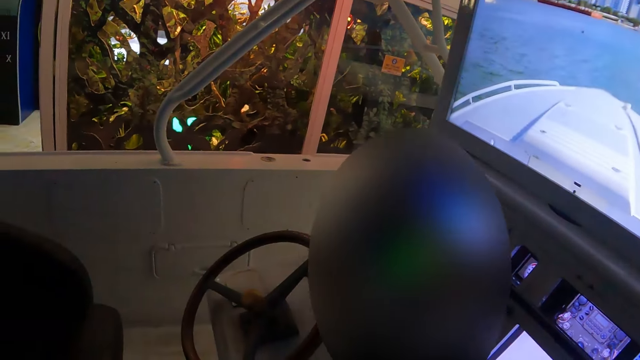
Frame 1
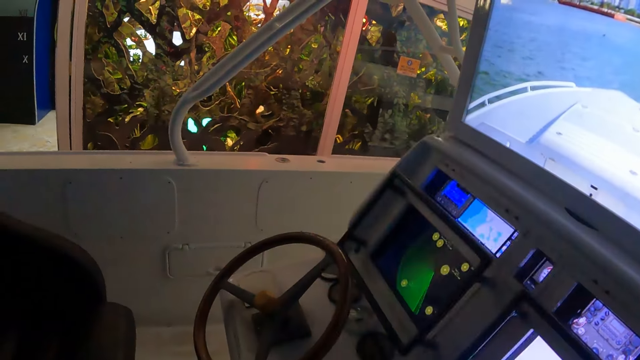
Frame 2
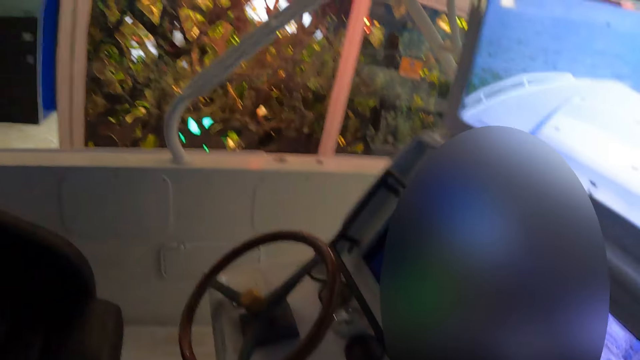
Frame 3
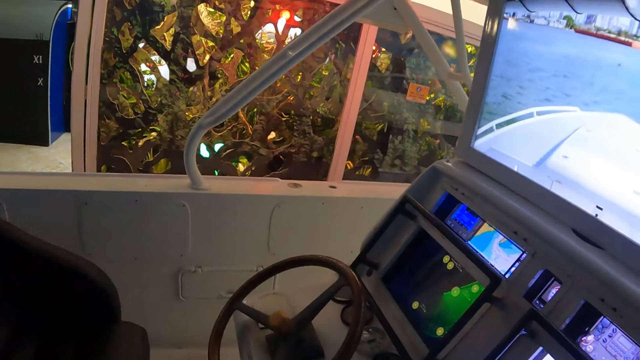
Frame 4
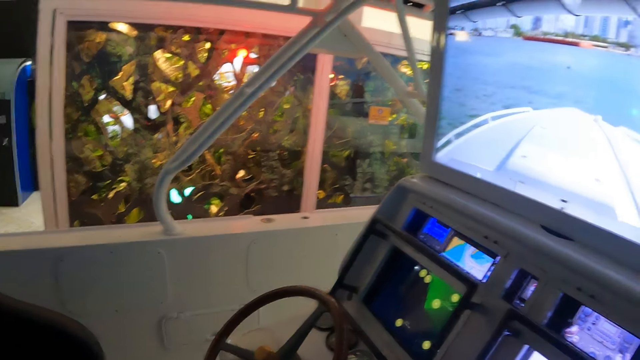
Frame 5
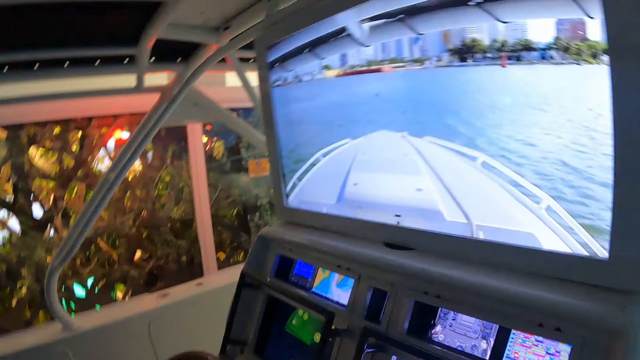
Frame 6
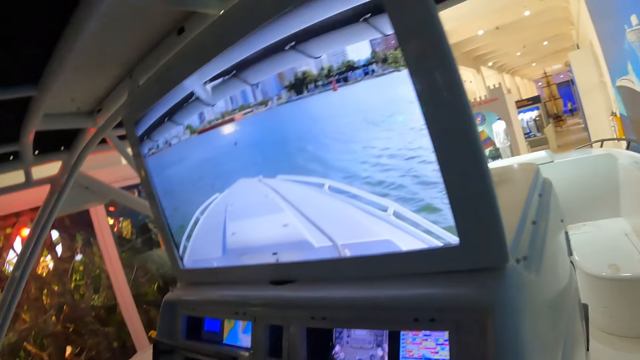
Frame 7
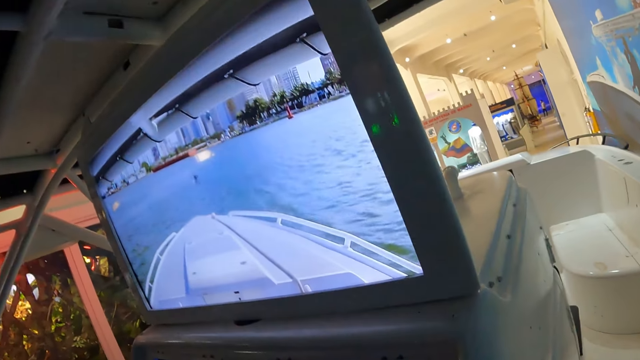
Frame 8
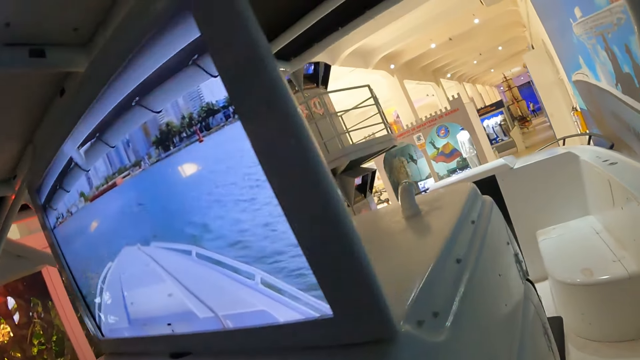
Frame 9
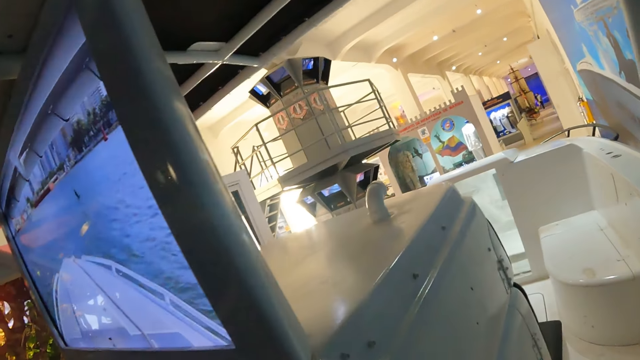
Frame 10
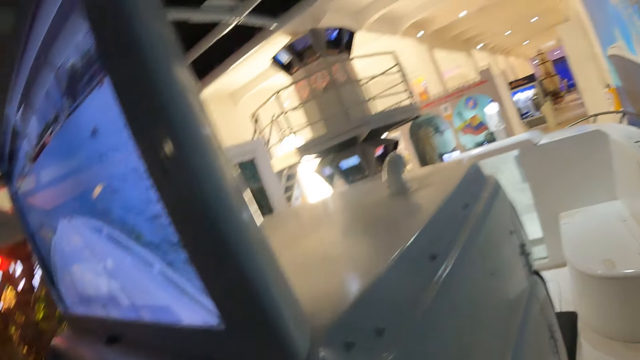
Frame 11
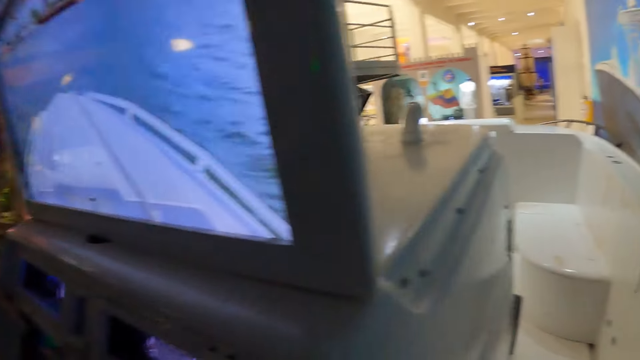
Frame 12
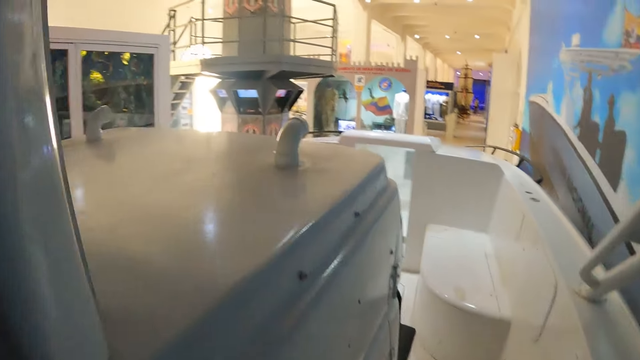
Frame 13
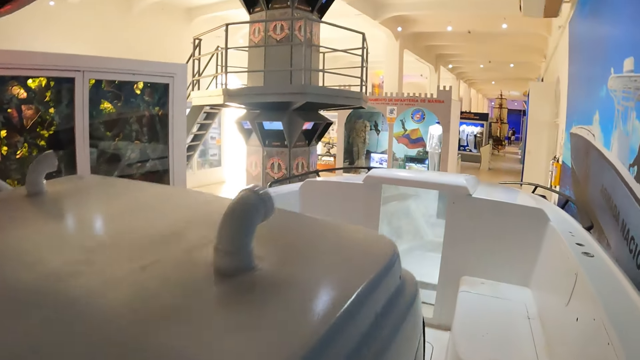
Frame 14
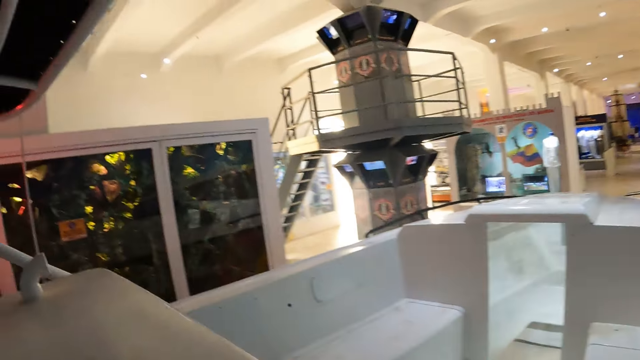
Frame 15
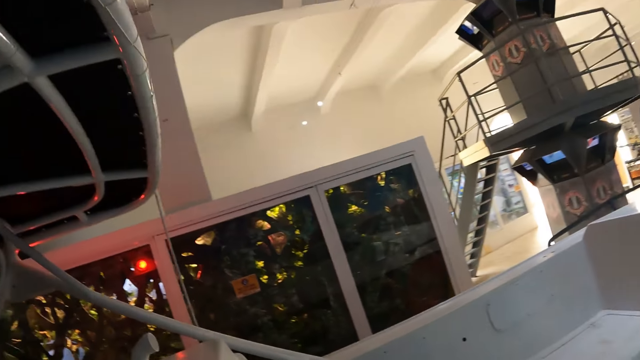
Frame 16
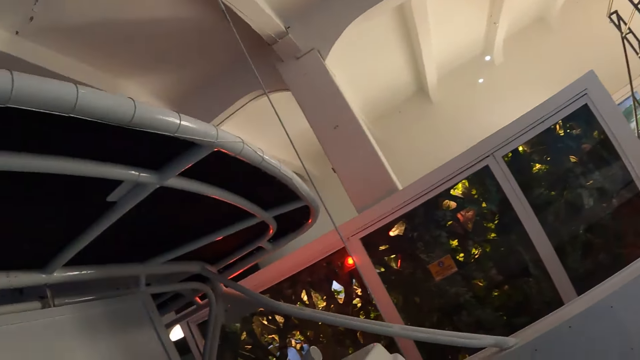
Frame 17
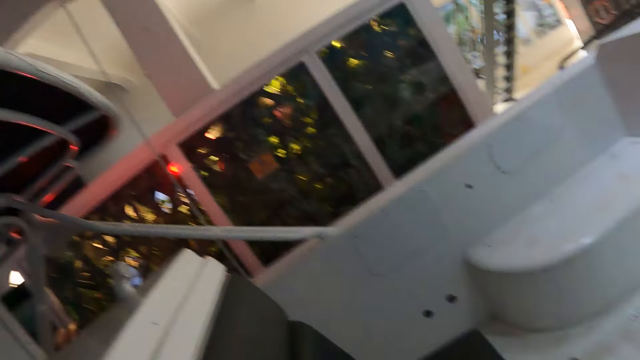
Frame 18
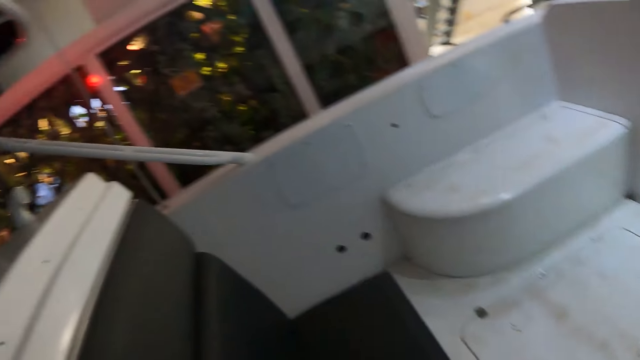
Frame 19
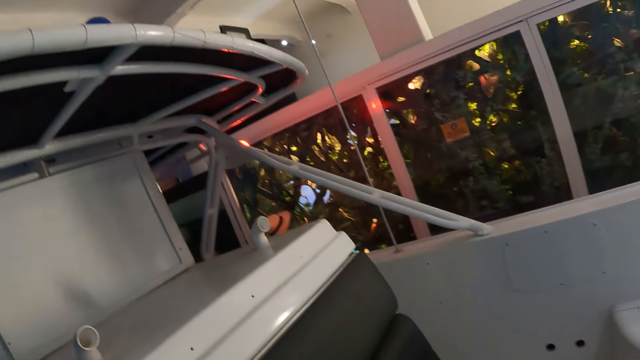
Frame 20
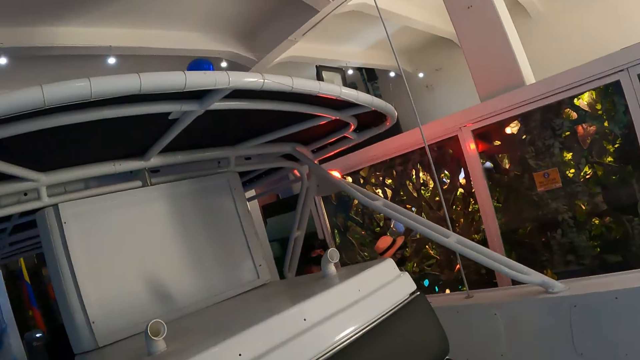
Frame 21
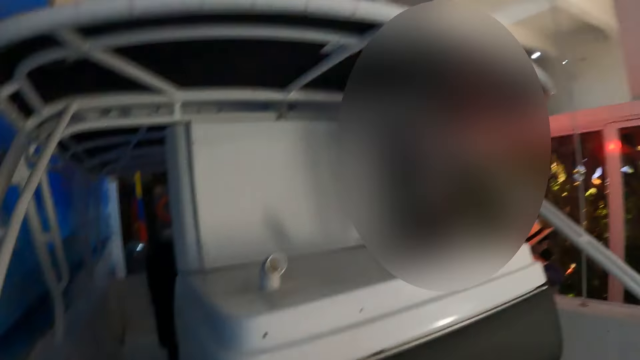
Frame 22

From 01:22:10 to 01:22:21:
The camera wearer looks around. They look around the area. They walk in the boat. They look at the boat.

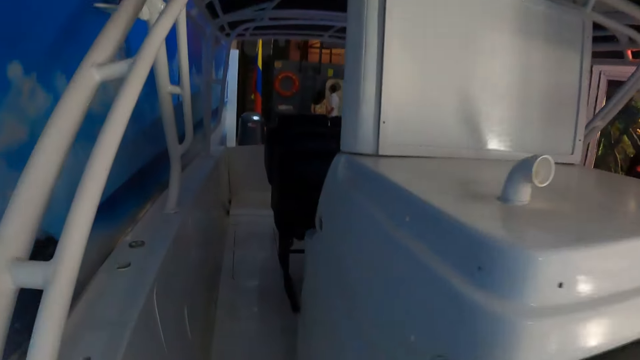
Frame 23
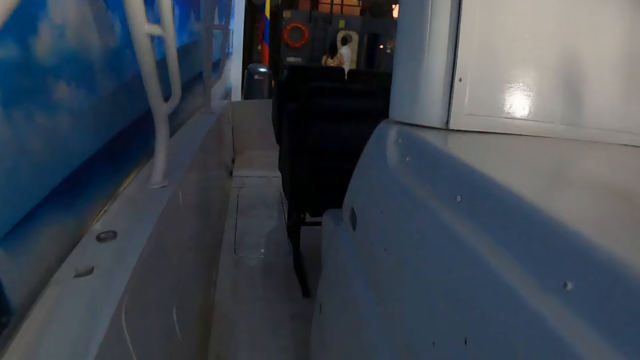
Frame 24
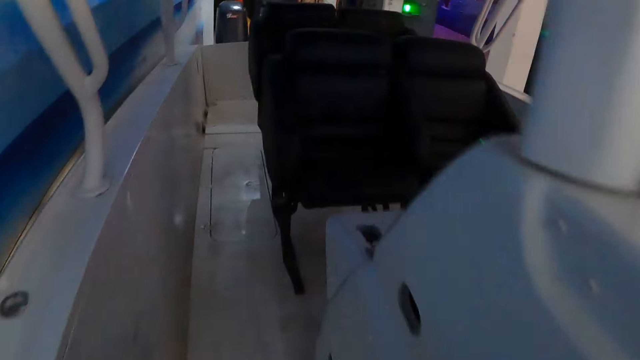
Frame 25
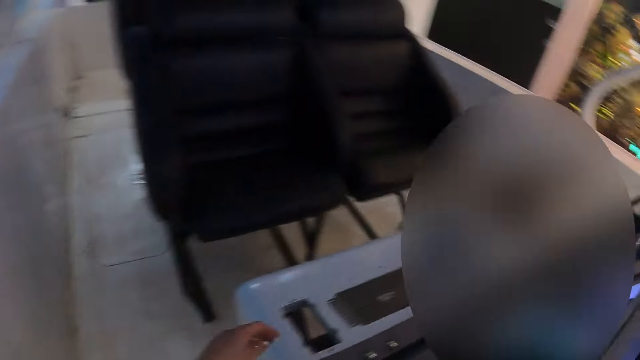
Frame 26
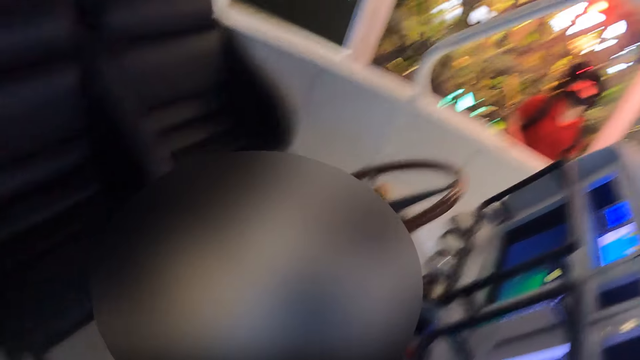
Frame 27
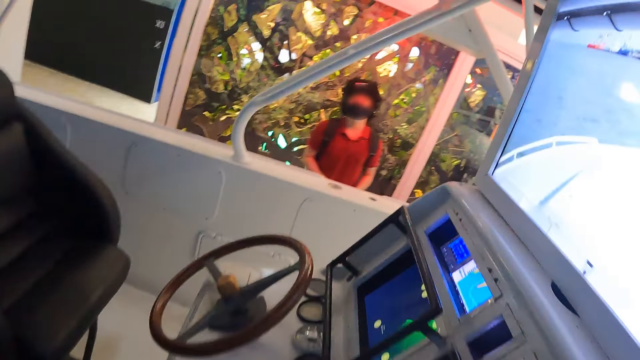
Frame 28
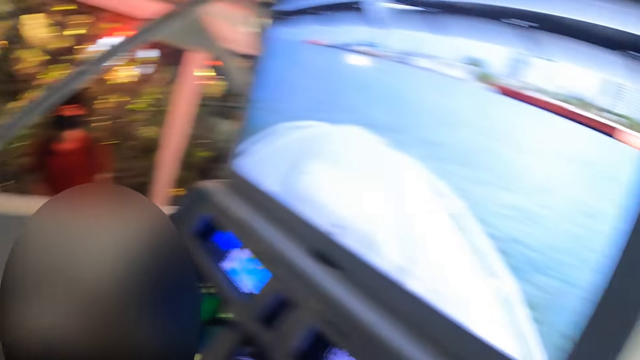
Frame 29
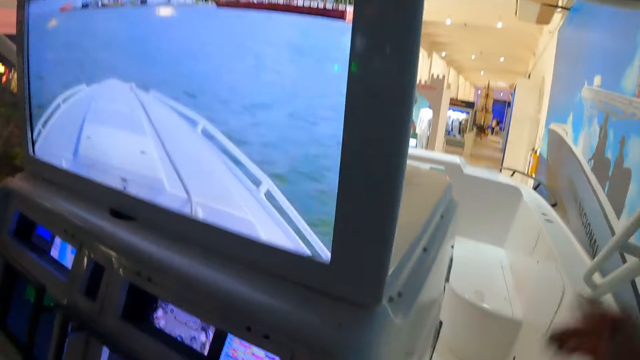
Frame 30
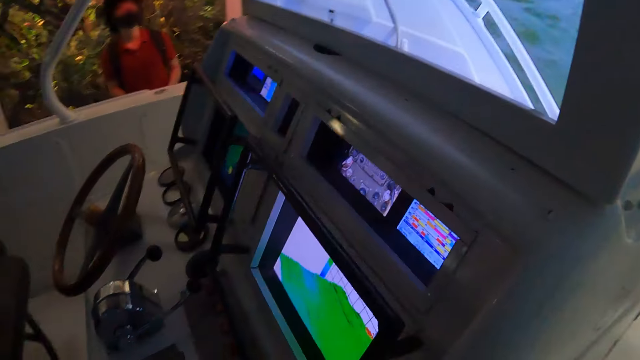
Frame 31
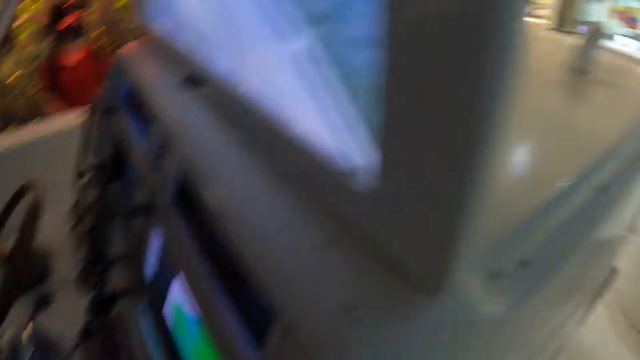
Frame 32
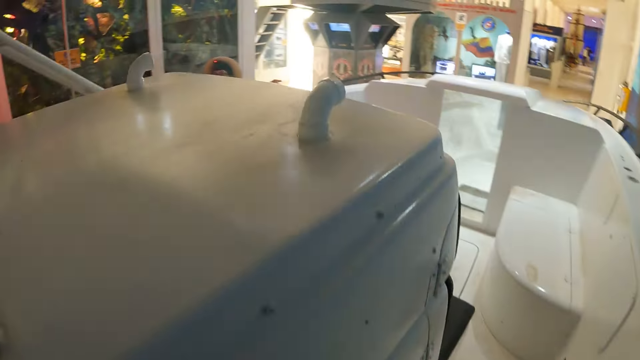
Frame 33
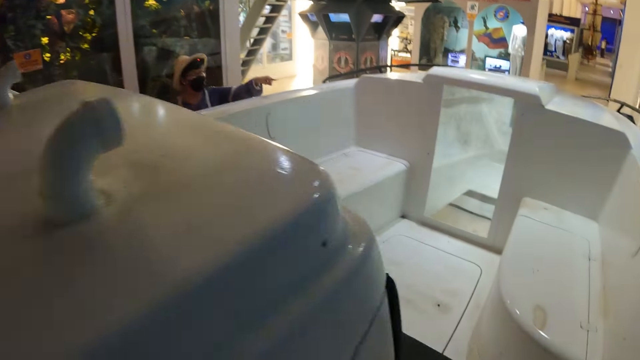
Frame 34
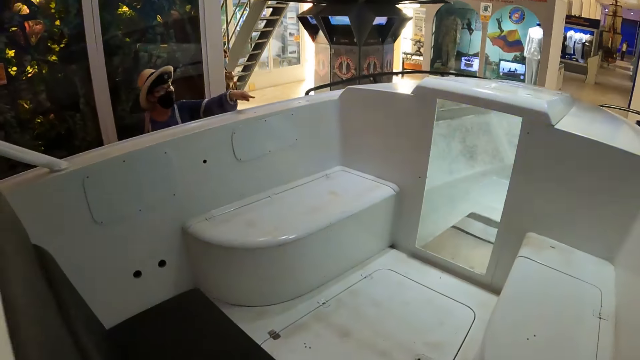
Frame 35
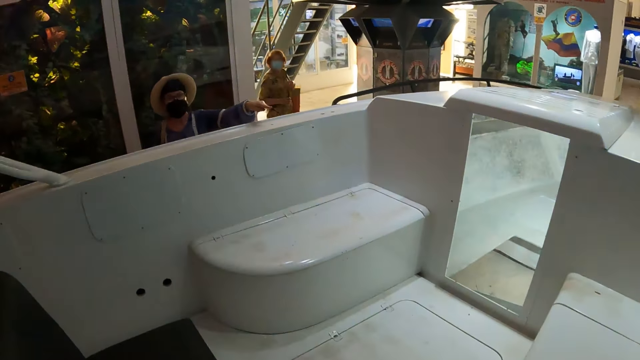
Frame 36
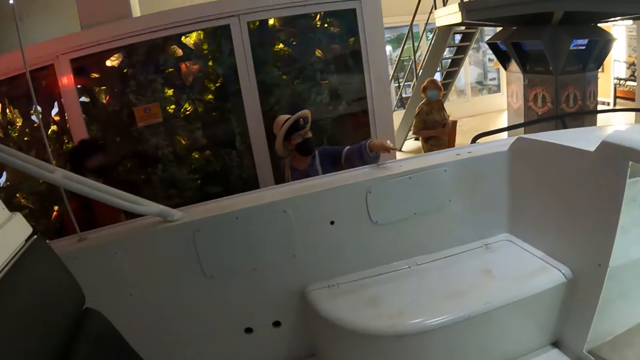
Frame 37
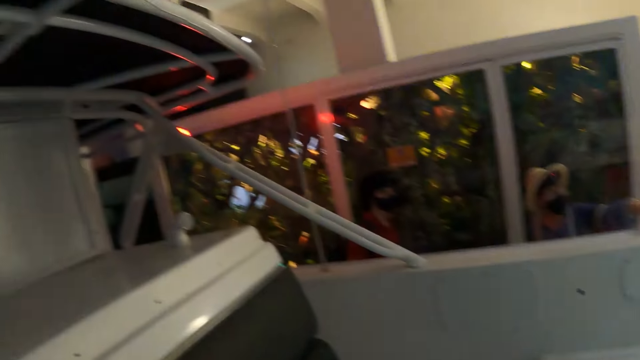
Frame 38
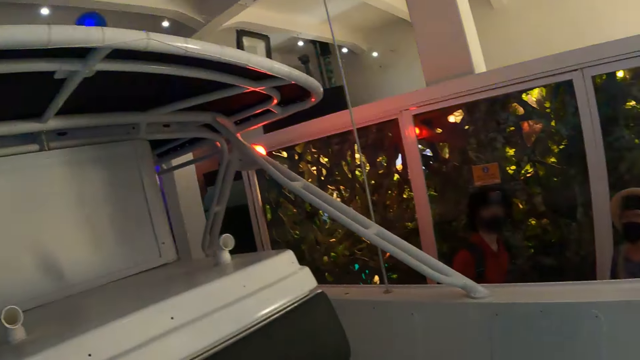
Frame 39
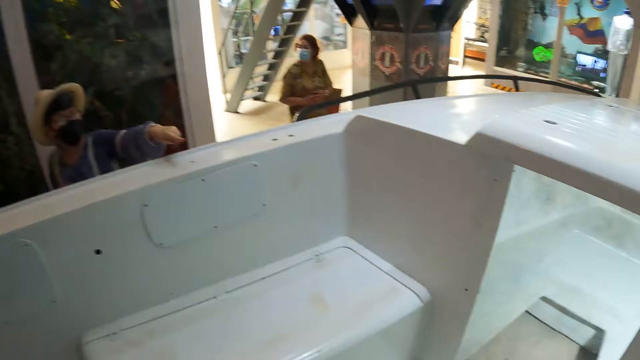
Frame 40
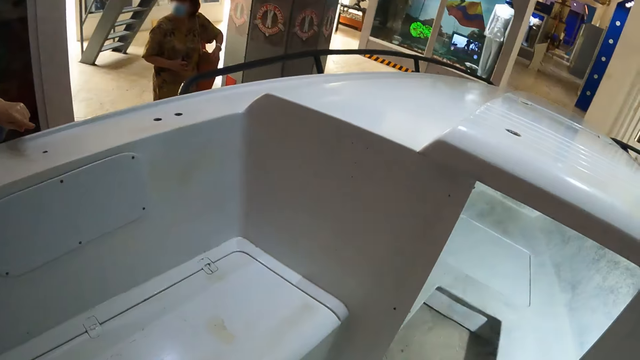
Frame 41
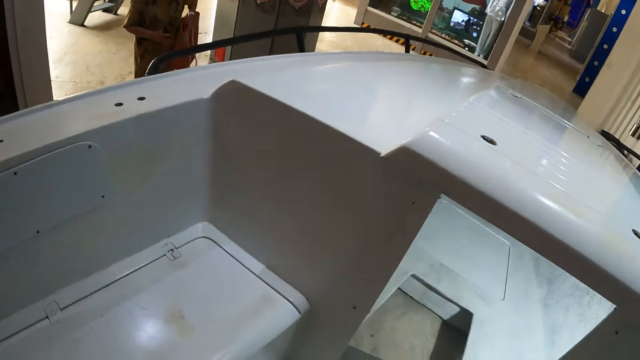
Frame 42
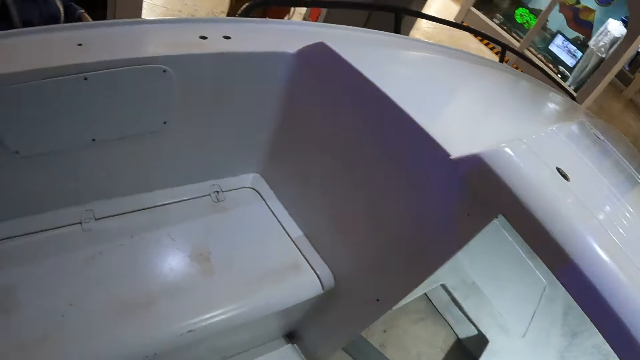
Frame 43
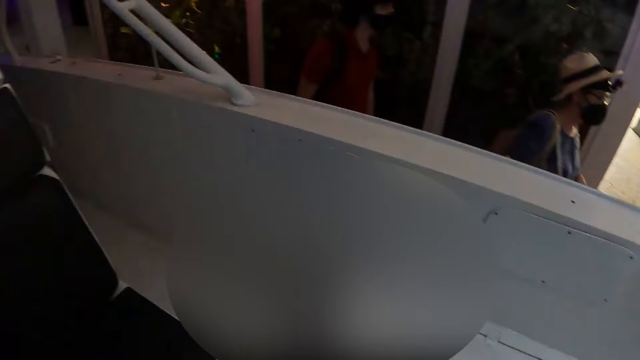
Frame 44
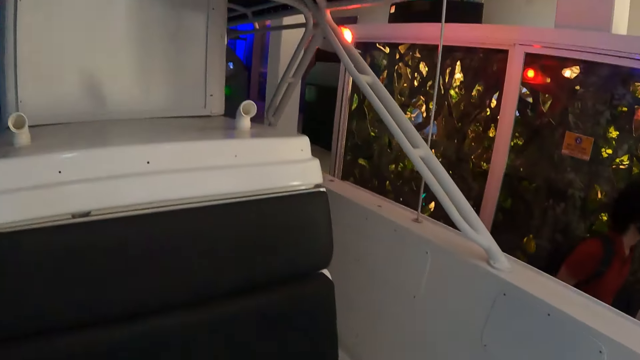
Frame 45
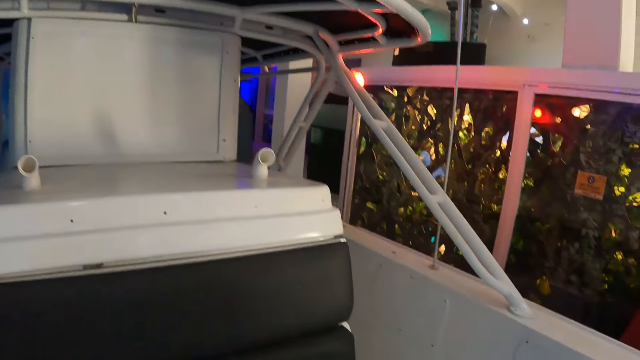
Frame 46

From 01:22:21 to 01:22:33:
The camera wearer walks in the boat. They look at the boat dash panel. They move the right hand. They walk in the boat. A woman points by hand. The camera wearer looks around the boat.
